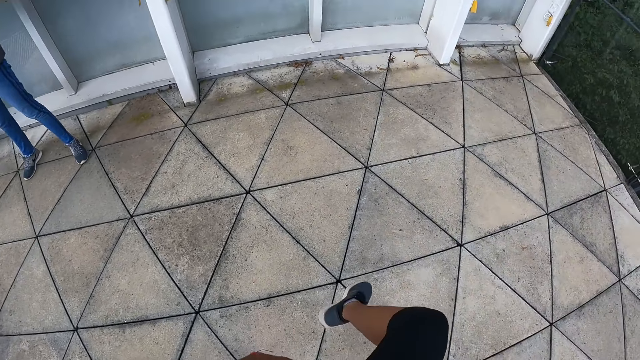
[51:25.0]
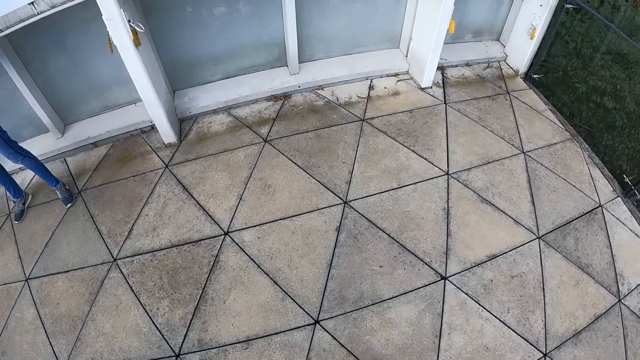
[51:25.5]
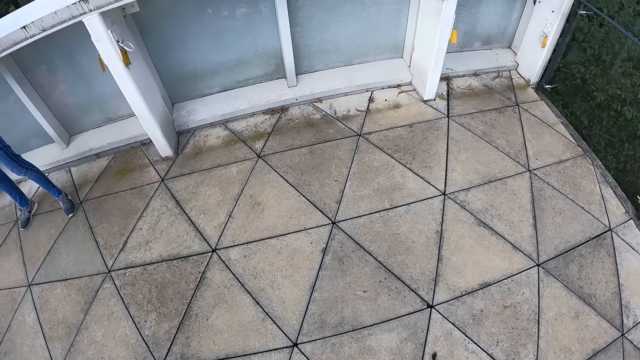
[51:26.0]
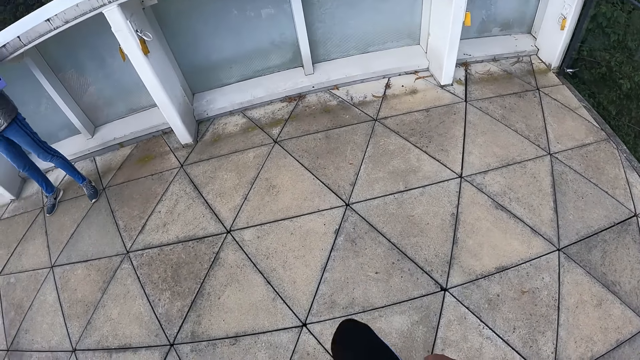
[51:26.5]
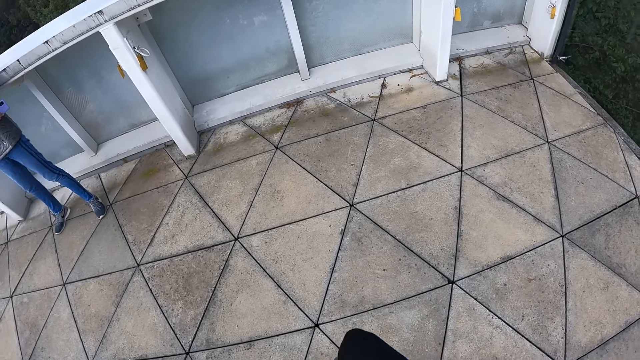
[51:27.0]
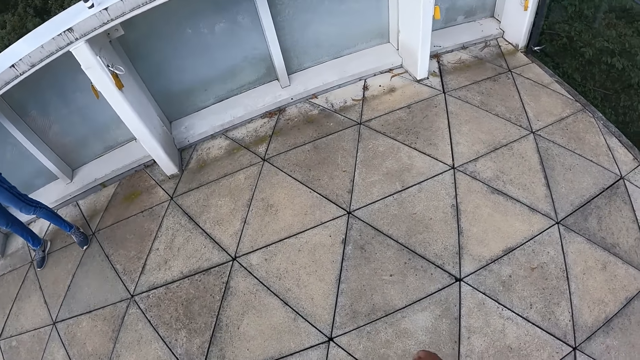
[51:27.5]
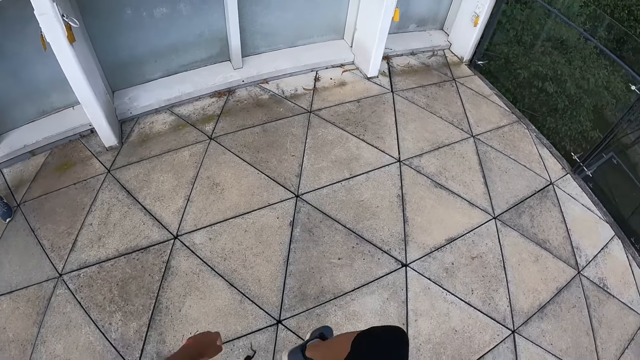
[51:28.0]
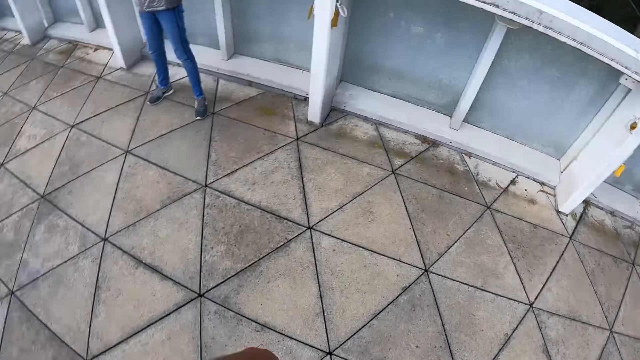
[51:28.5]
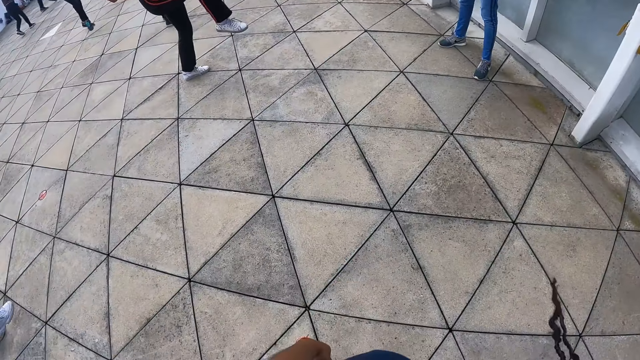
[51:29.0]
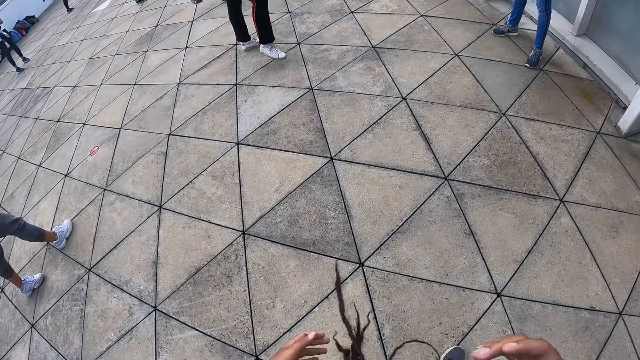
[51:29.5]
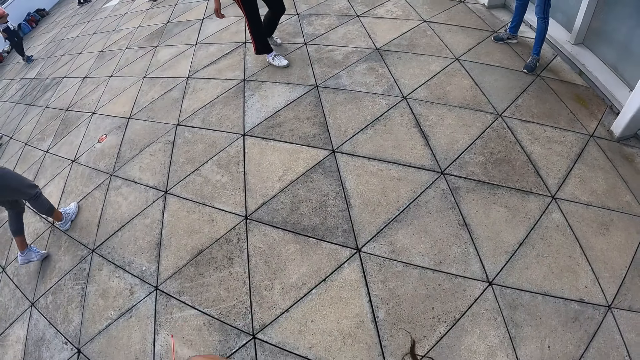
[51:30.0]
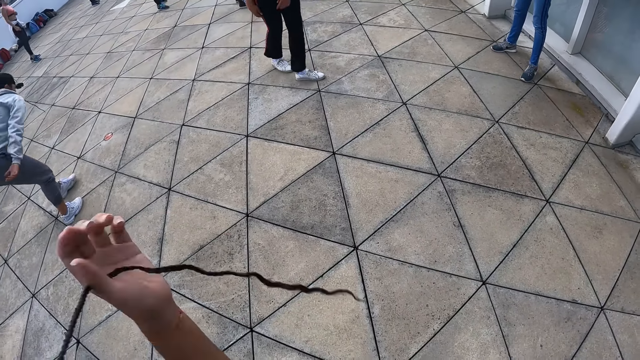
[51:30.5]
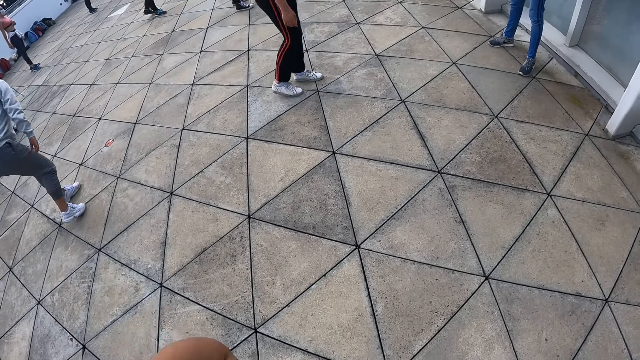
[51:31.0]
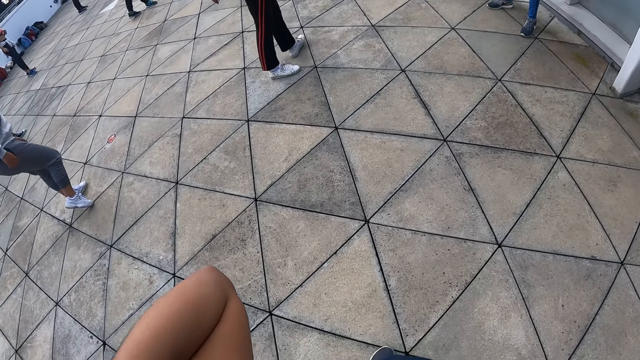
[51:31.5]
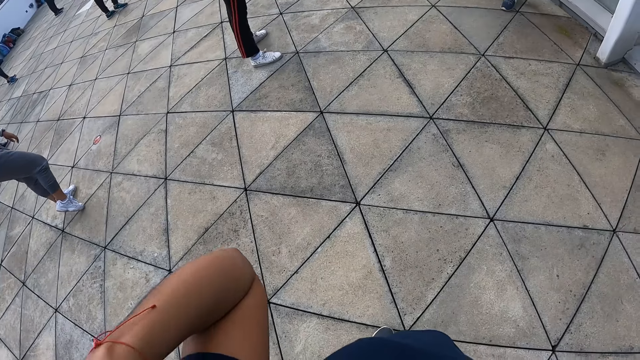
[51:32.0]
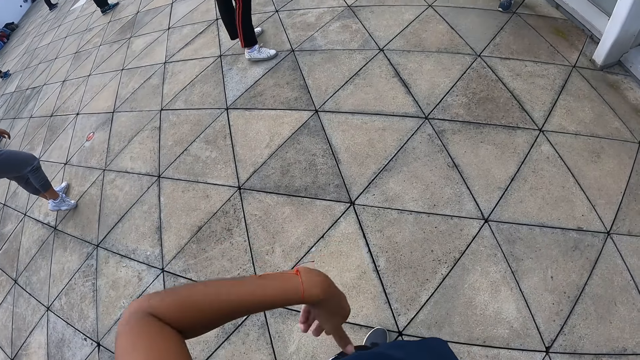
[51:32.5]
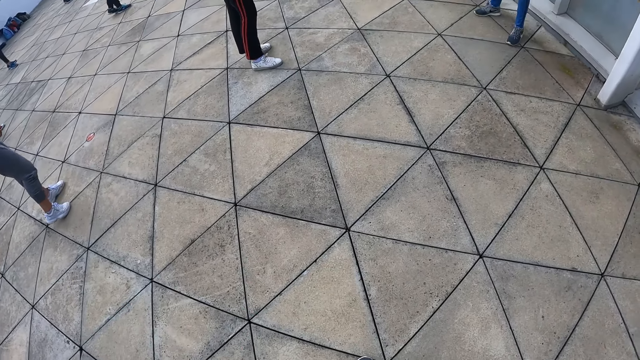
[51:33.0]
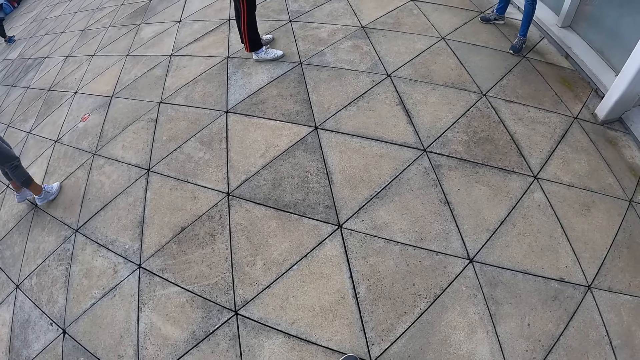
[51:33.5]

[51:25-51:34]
The camera wearer flips her hair to the back with her left hand.

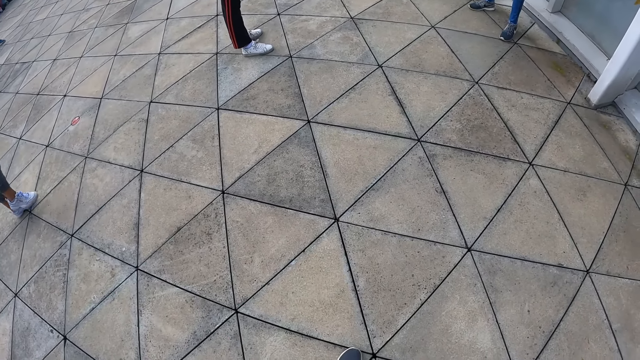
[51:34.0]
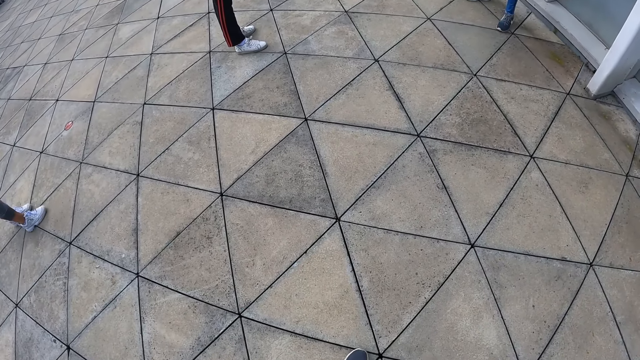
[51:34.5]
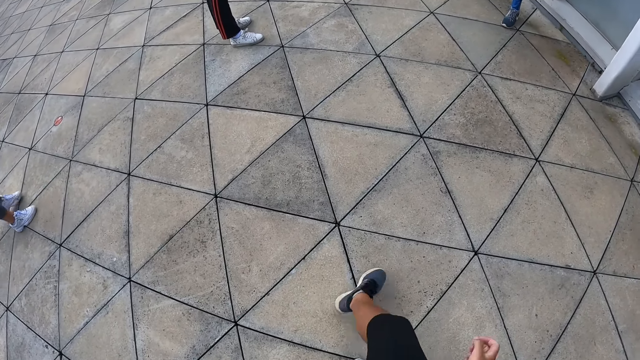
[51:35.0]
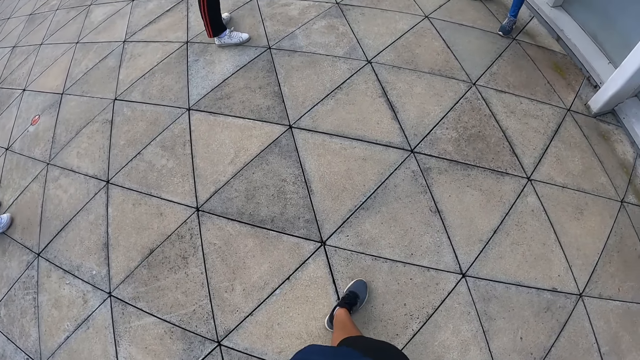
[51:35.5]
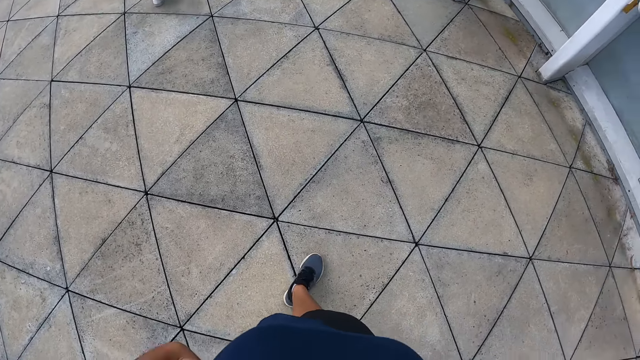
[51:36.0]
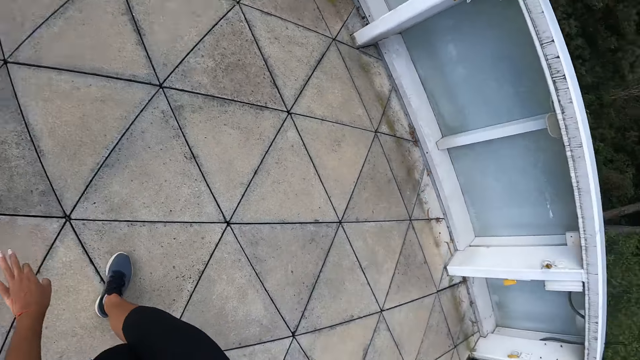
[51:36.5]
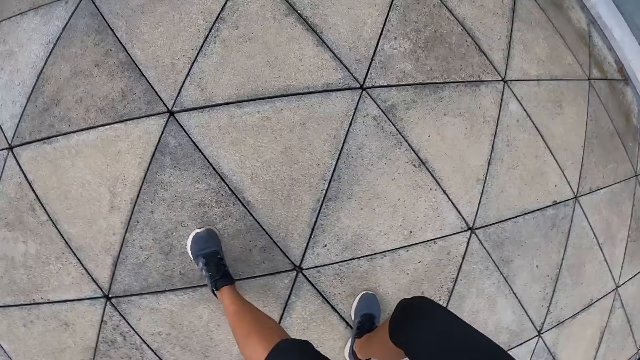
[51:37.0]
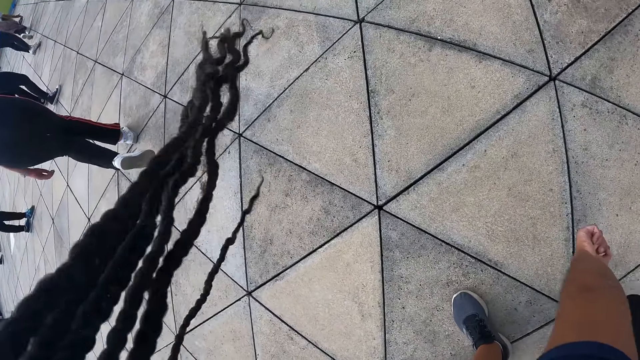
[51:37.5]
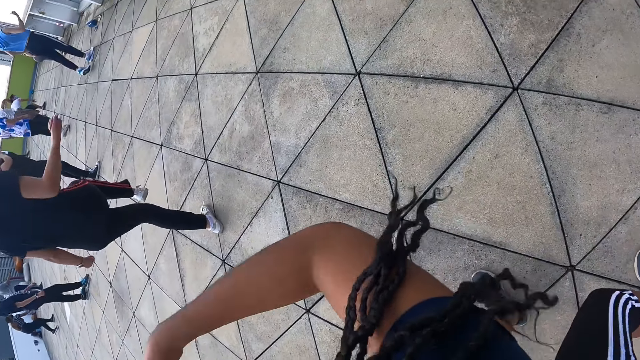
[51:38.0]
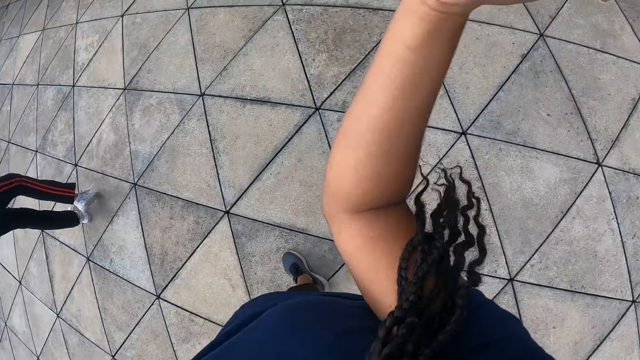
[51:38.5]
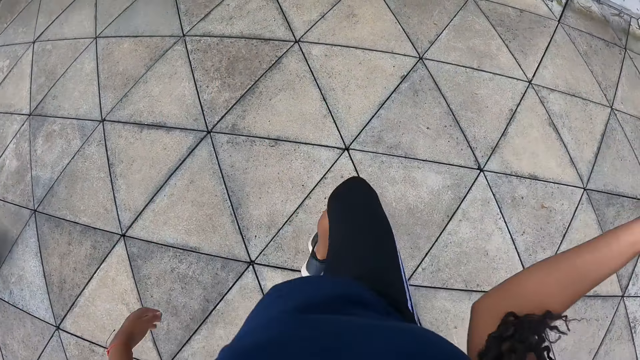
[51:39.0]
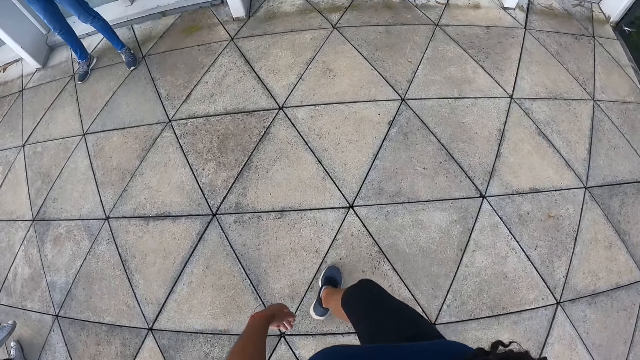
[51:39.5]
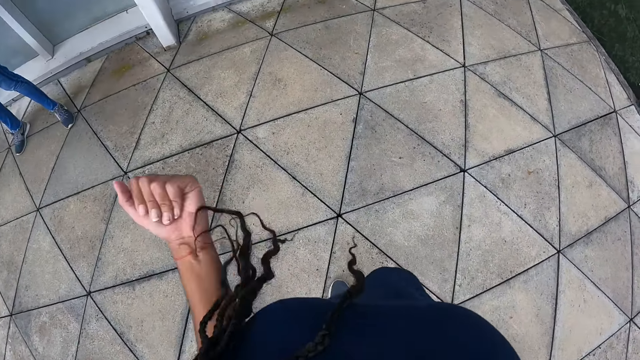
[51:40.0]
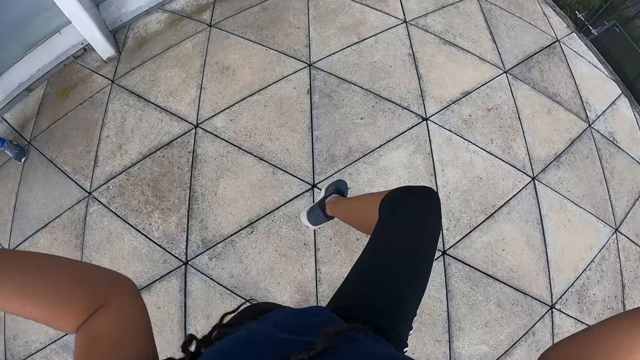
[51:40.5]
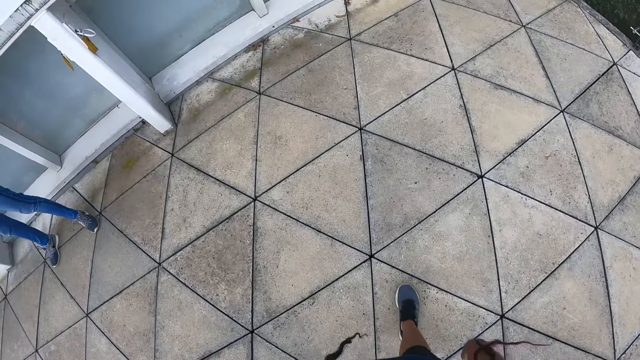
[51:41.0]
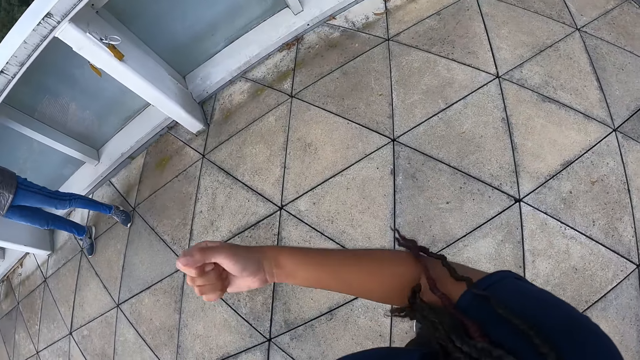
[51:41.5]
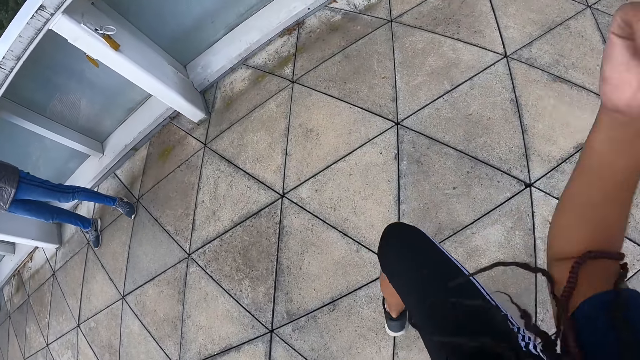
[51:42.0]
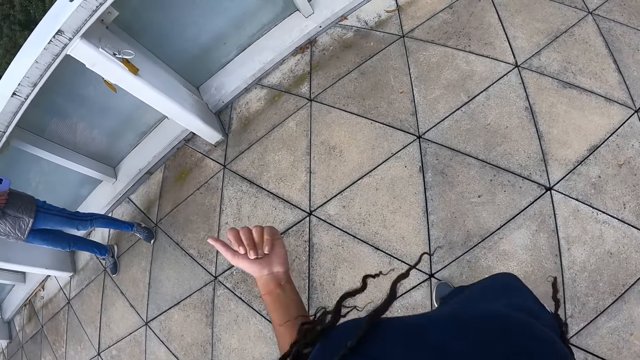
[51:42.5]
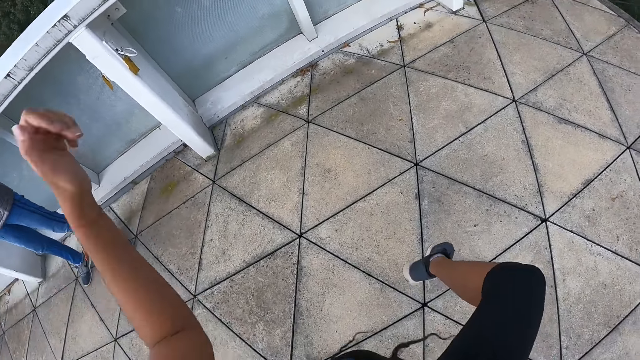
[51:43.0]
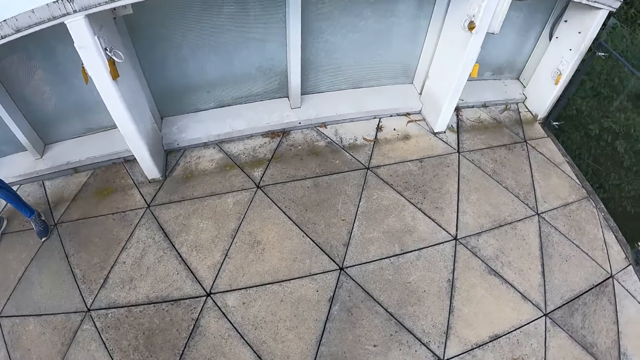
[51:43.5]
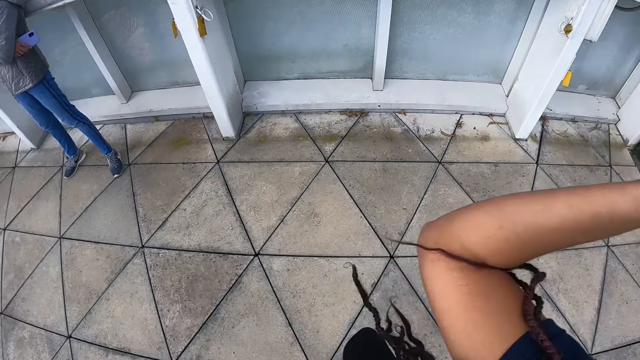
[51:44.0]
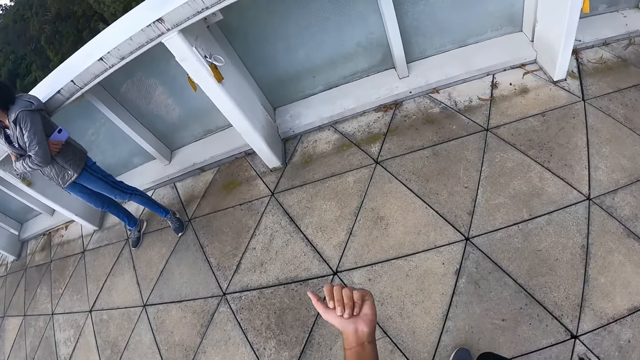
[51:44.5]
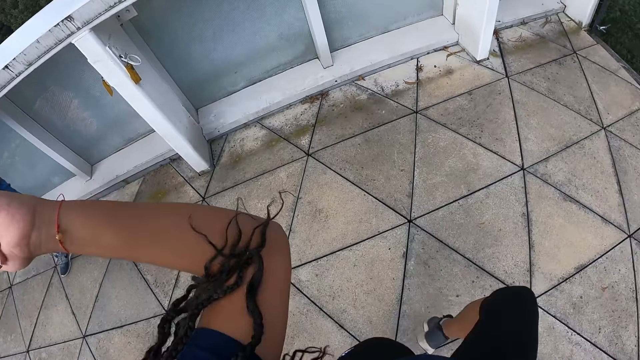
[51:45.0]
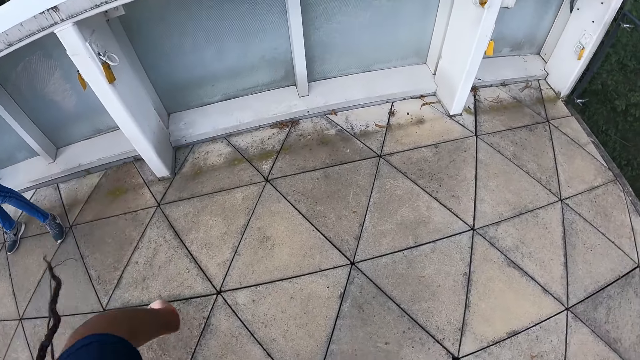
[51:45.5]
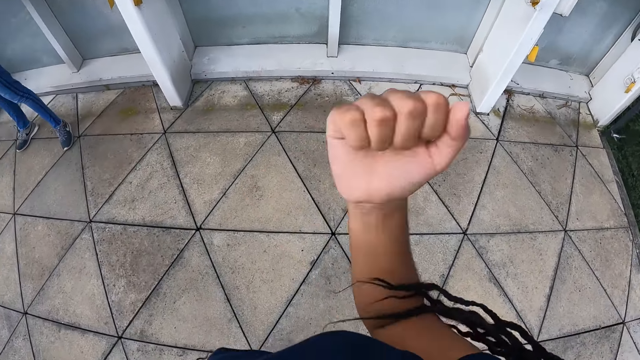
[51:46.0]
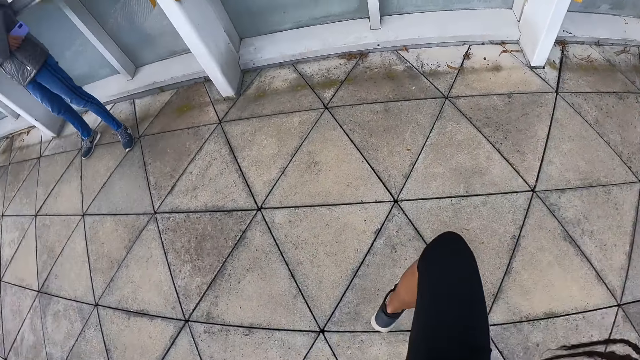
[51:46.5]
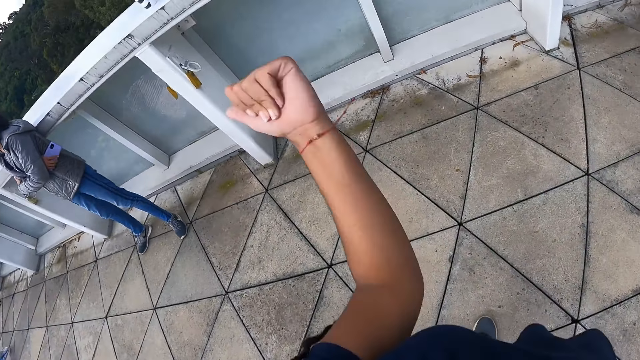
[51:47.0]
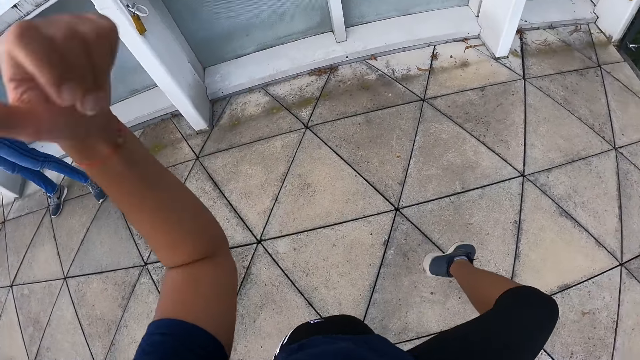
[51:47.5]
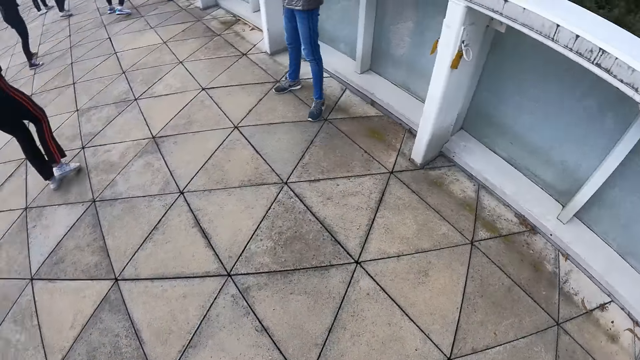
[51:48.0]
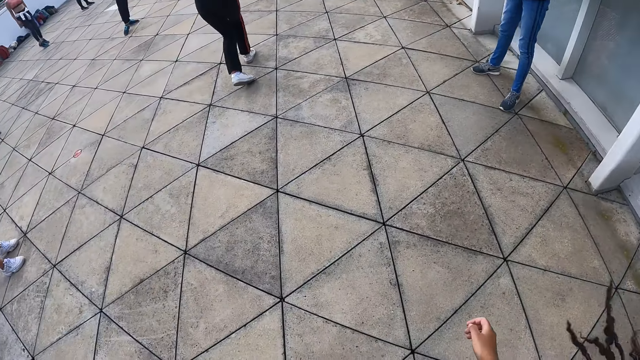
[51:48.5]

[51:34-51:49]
The camera wearer exercises her body with her hands and legs. She moves. A woman exercises her body with her hands and legs. The camera wearer stretches. A man stands.
